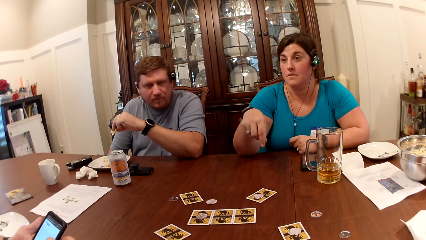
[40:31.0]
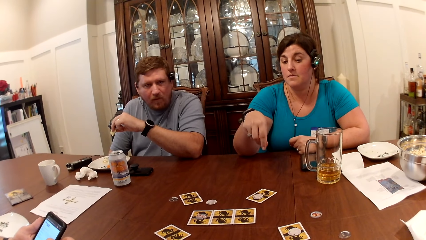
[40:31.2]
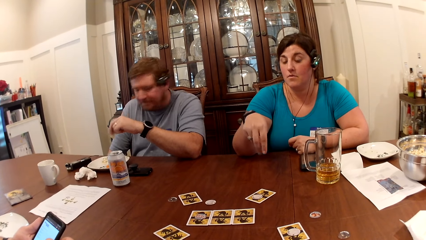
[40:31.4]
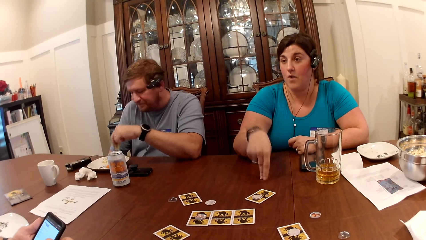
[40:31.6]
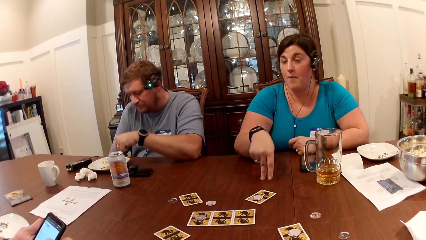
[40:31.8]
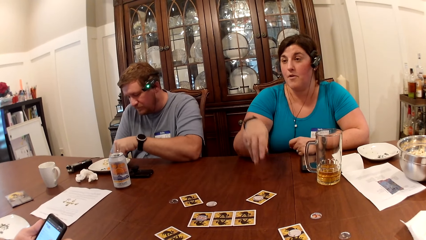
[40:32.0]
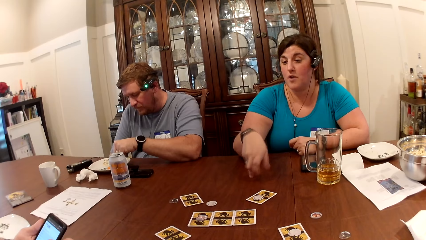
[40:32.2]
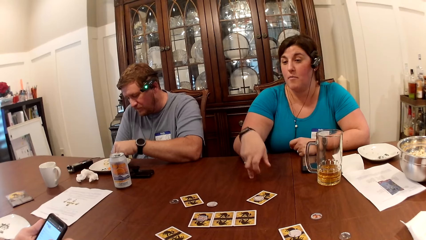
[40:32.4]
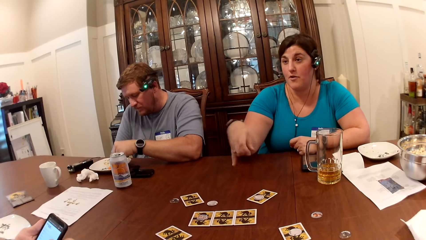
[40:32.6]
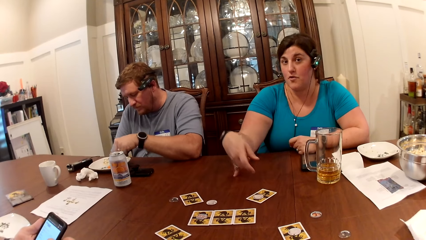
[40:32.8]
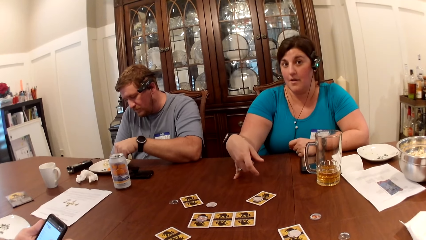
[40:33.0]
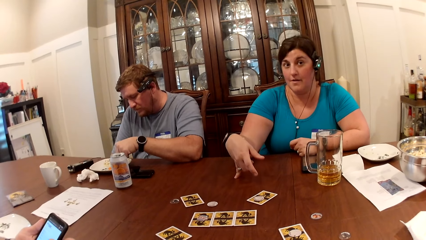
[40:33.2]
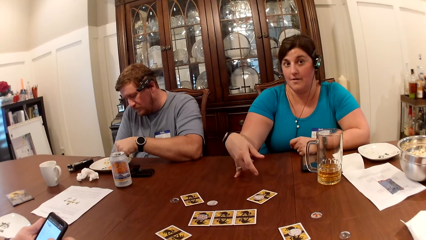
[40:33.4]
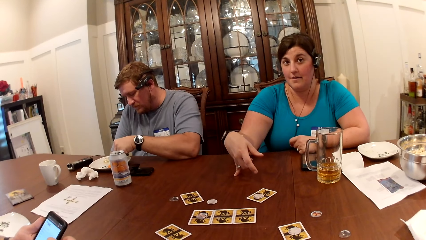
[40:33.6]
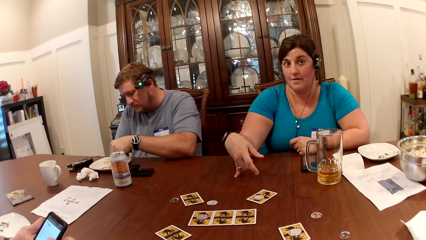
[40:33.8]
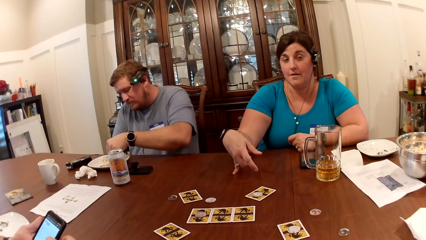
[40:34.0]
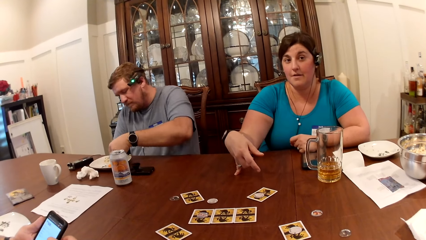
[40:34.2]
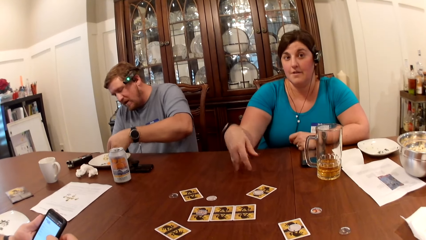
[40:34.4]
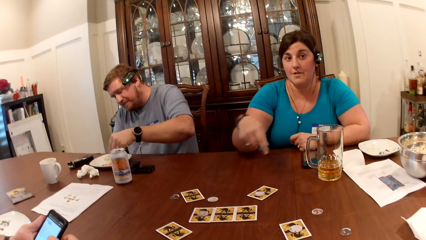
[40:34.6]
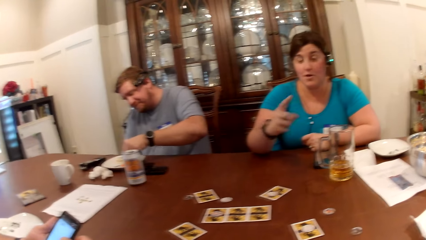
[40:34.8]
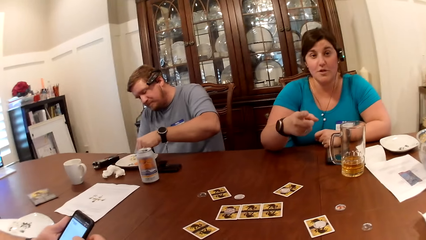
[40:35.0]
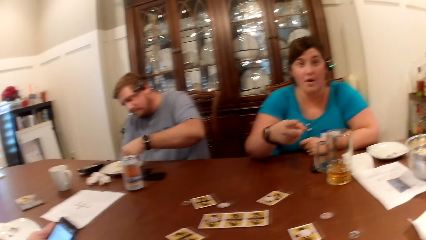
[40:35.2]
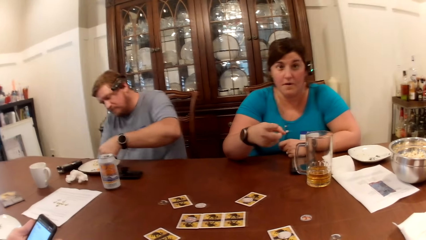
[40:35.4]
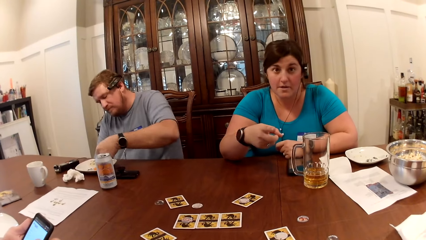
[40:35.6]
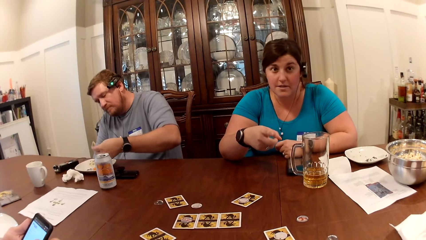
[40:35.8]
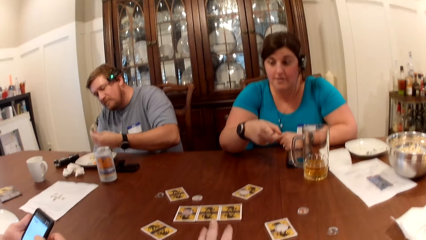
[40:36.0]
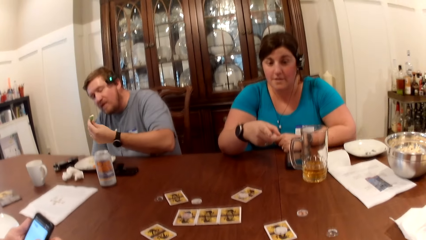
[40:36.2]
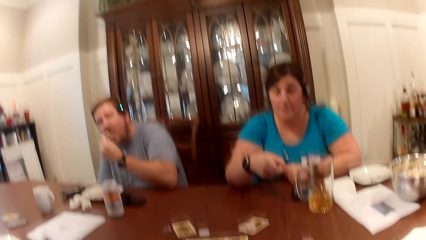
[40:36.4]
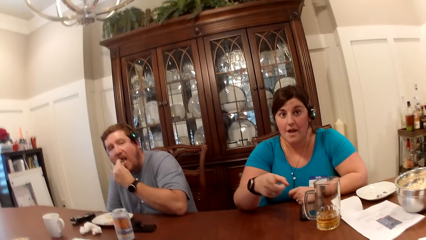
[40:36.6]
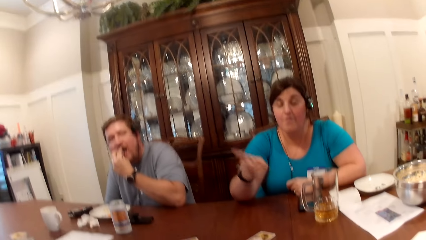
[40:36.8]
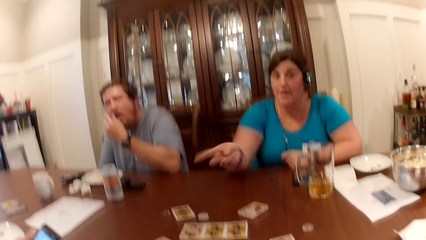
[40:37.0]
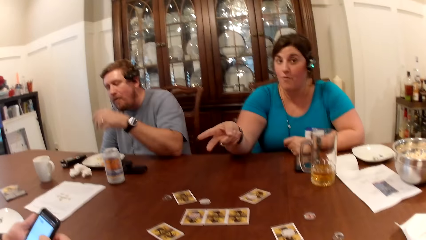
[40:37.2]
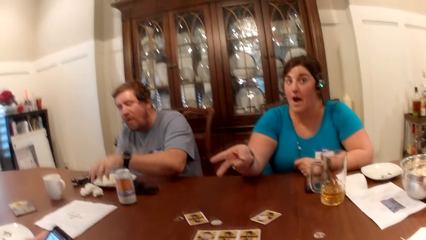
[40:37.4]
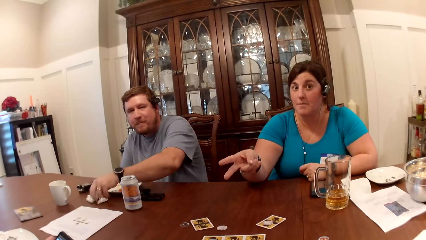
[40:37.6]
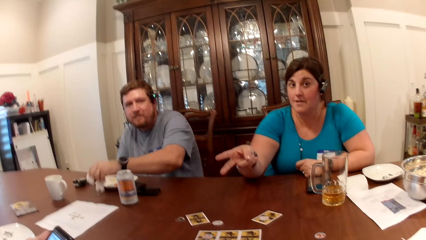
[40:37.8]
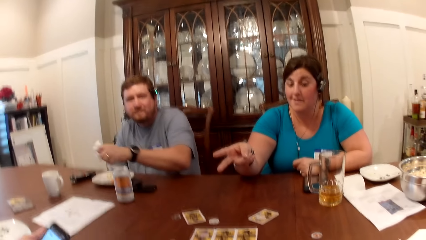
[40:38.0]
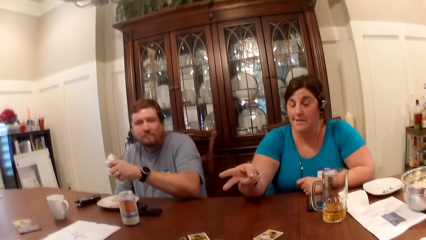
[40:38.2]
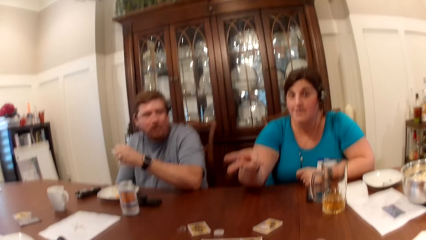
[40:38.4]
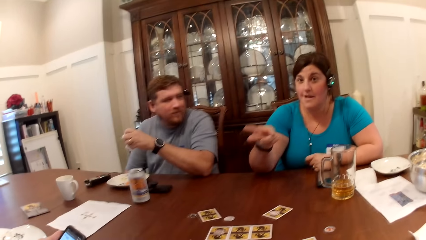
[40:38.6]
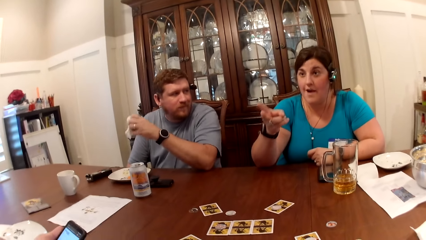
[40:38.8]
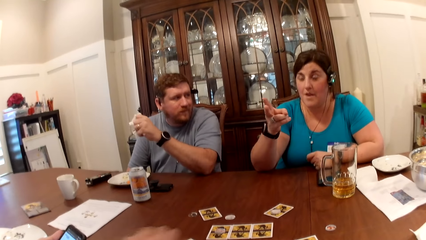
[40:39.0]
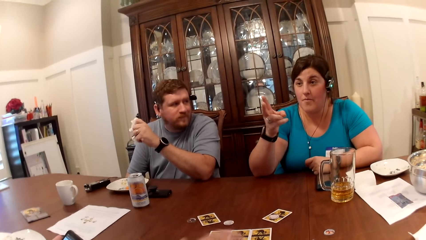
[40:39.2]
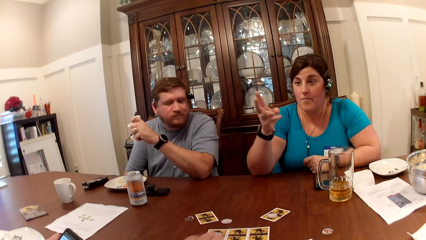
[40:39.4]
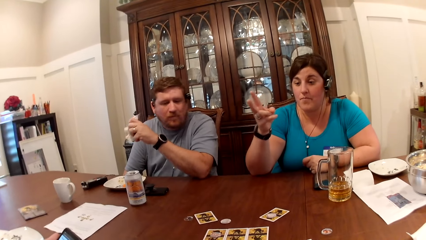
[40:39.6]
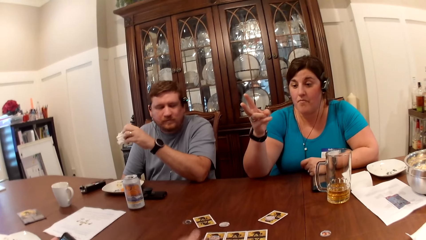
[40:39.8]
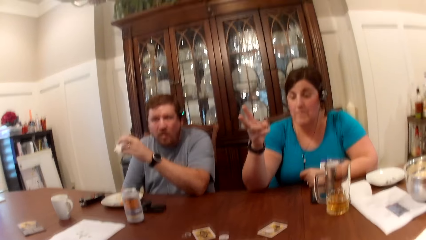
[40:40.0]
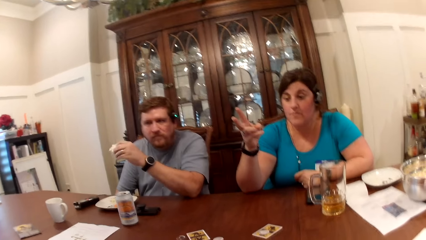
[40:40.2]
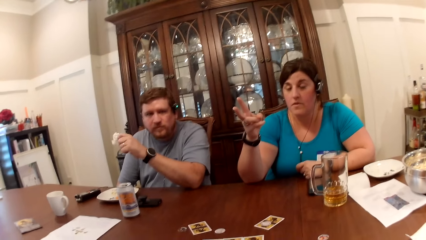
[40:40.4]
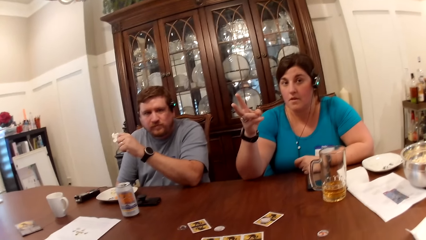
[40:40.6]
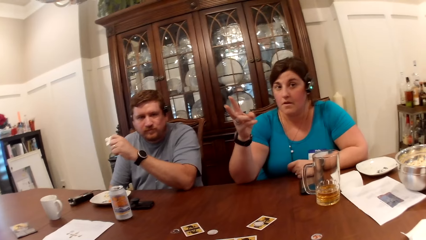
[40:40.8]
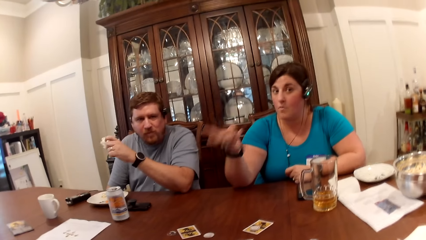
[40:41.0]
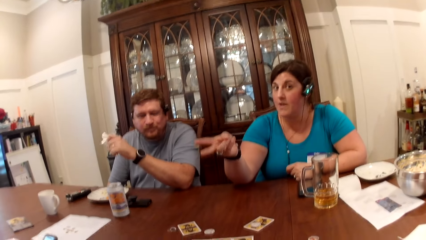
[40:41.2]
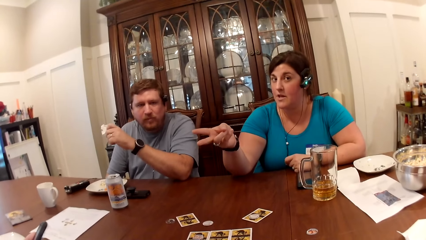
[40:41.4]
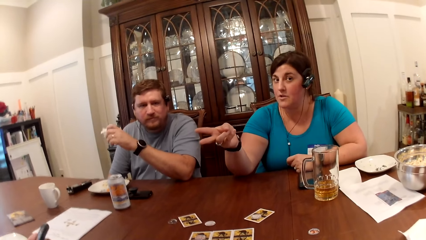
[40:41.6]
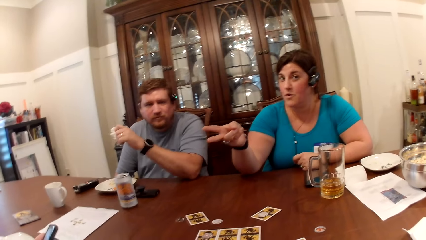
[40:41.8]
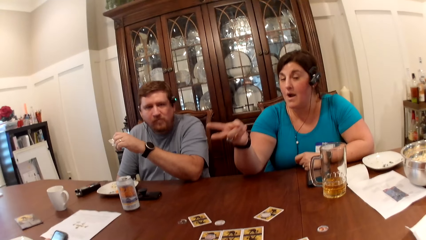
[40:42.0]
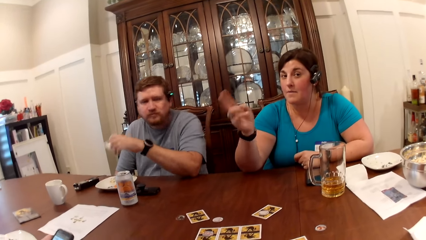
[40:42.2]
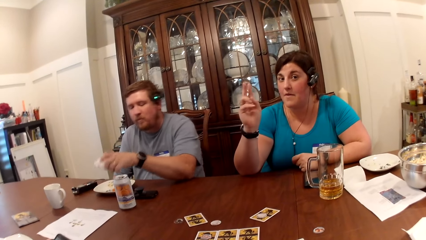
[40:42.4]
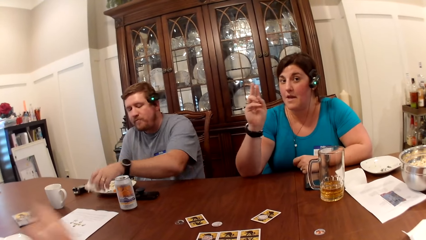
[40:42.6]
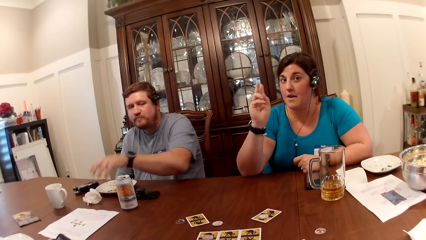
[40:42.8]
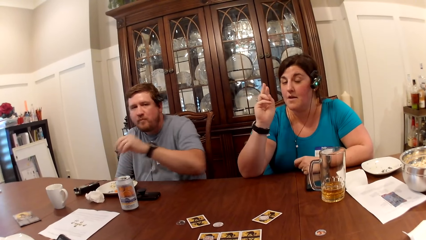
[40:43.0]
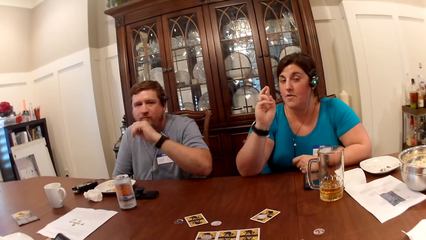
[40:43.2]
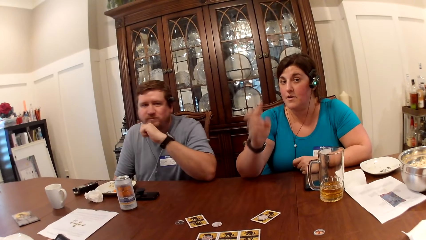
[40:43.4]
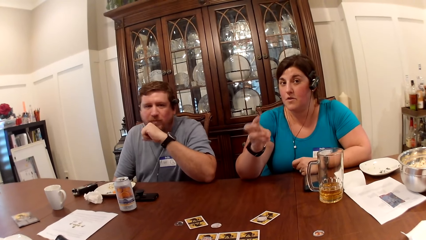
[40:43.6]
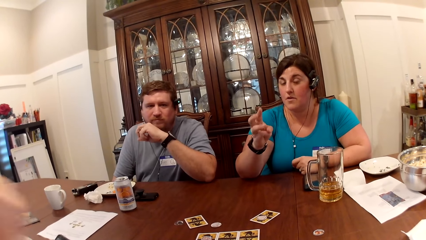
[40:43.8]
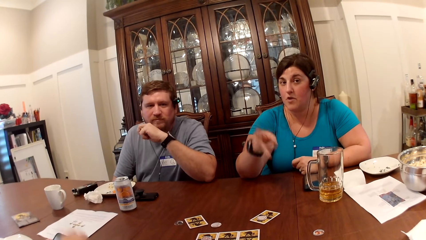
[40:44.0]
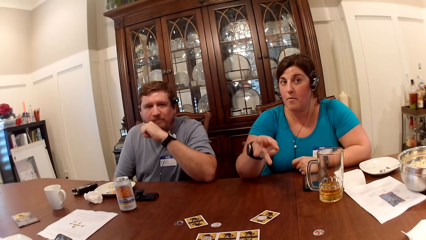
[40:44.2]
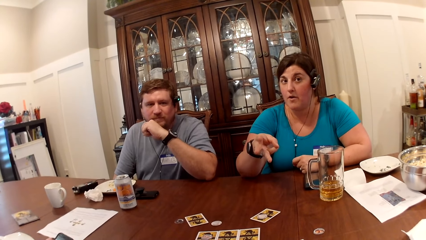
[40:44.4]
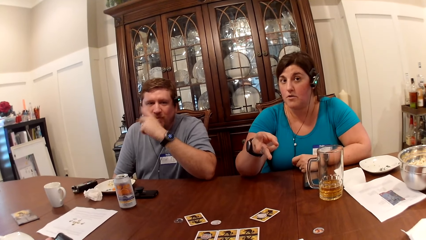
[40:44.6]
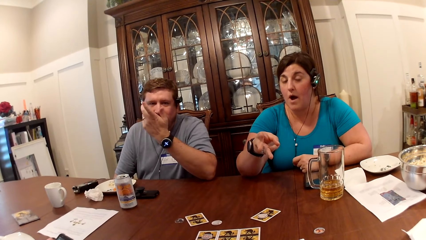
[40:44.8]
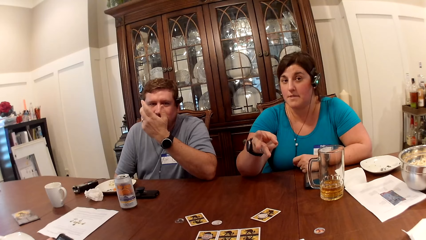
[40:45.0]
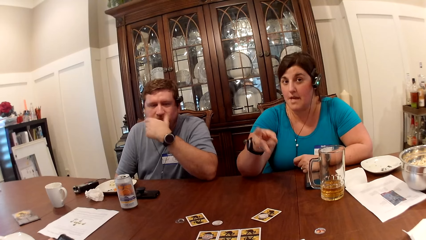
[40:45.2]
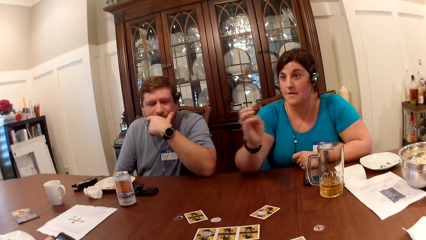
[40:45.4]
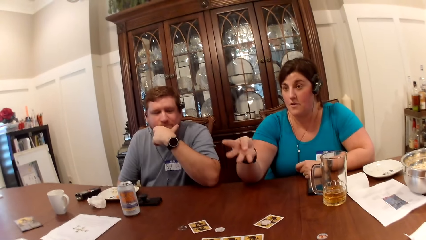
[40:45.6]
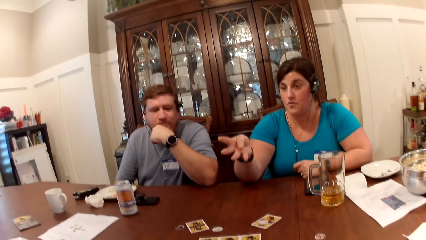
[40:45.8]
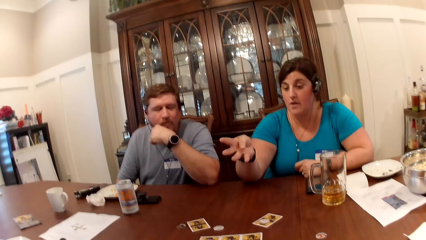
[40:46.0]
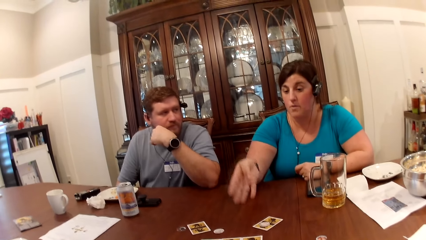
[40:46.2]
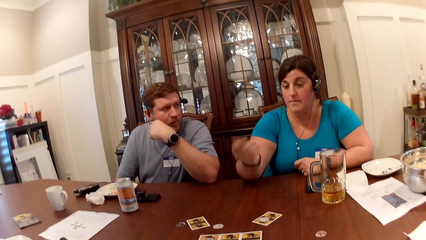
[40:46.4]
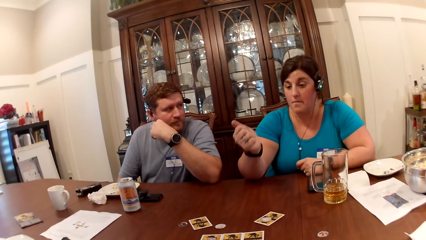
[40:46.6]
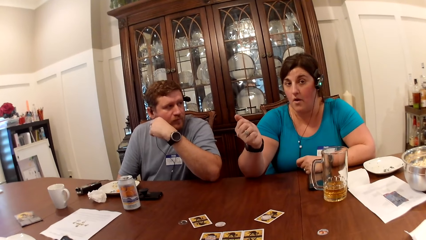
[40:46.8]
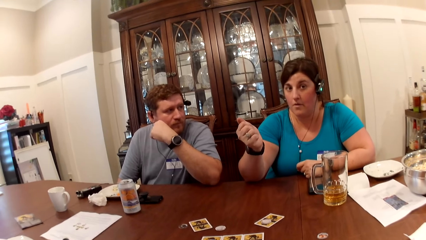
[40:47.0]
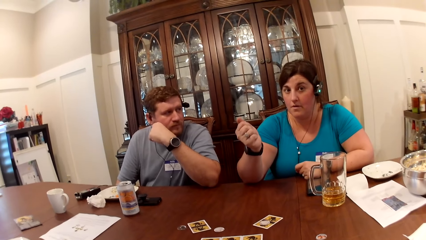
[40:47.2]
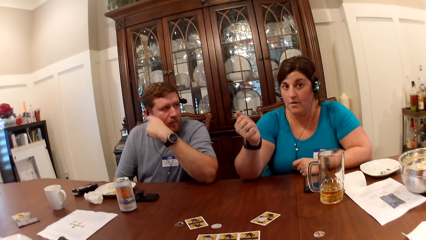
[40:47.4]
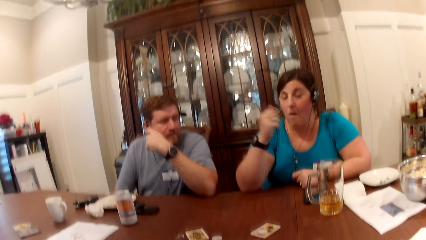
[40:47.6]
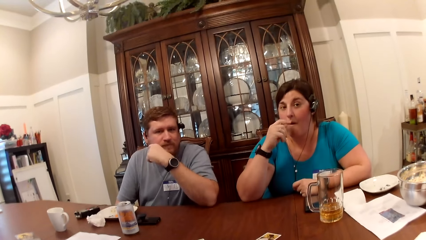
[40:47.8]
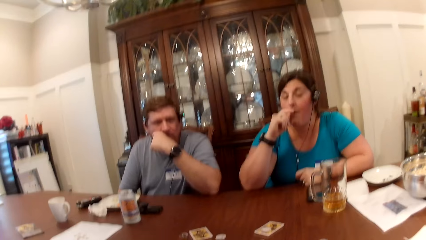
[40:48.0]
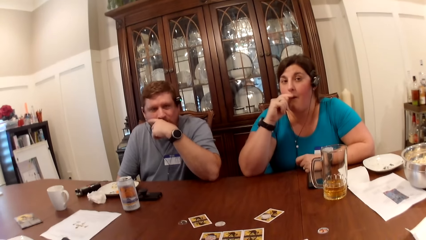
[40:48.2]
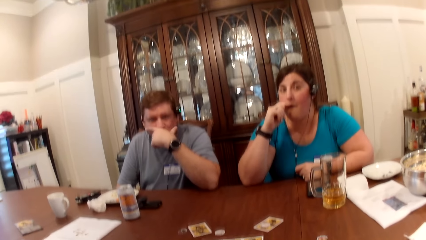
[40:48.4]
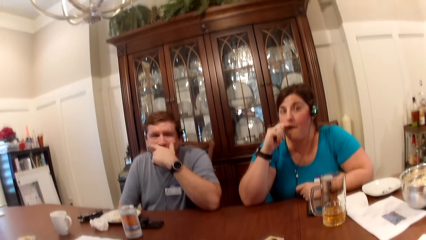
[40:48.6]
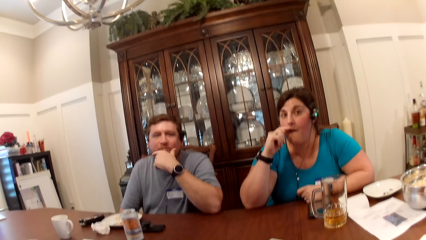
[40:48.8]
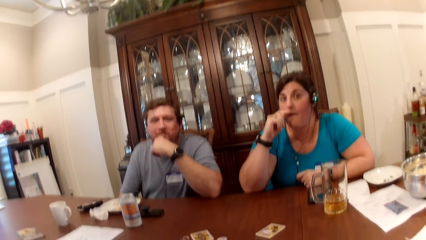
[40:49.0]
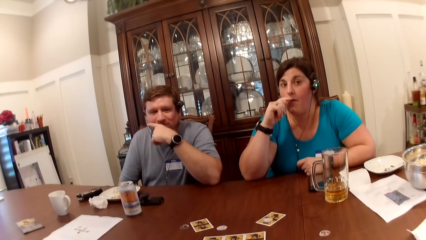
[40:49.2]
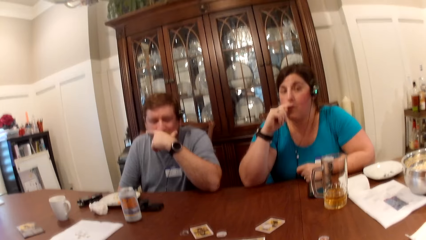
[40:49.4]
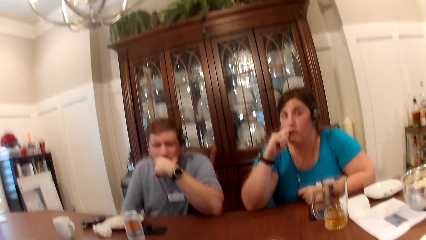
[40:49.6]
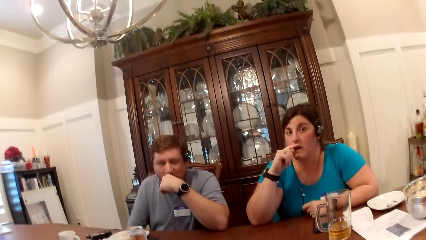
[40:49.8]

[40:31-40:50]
A woman taps on the table with her right hand repeatedly. Another woman interacts with the camera wearer, a man and another man at the table. The second woman points her right hand. The first man takes the cookies from the plate on the table with his left hand and eats the cookies with his left hand. The first man picks a tissue paper from the table with his left hand, drops his left hand on the table, cleans his hands with the tissue paper and squeezes the tissue paper with his left hand. The camera wearer talks to a woman. The first man drops the tissue paper on the table with his left hand and drops his left hand on the table. The camera wearer scratches her lips with her right hand.
